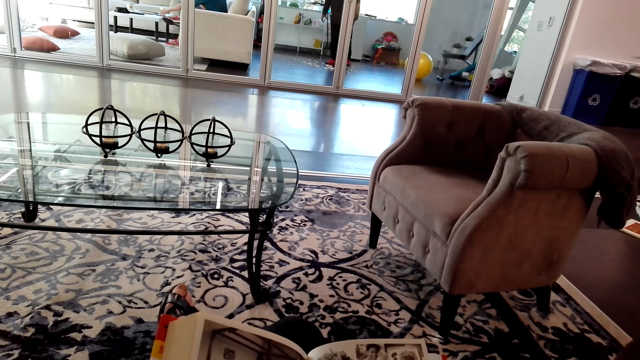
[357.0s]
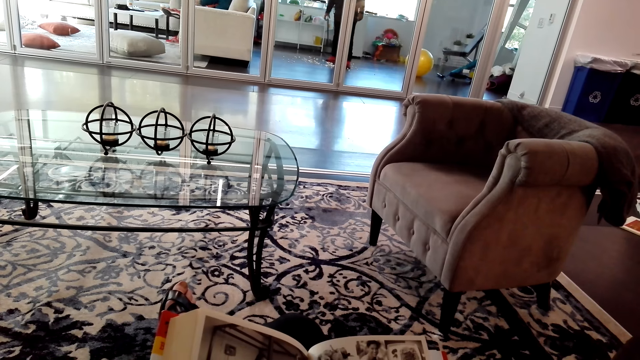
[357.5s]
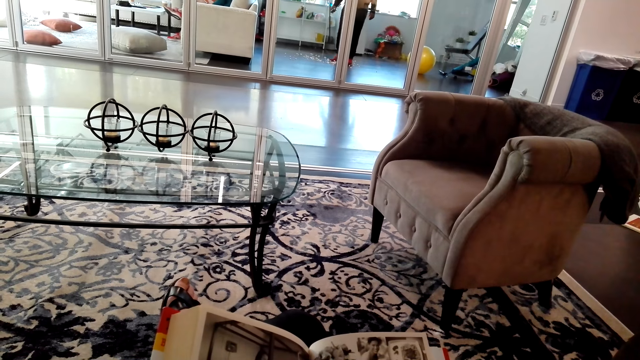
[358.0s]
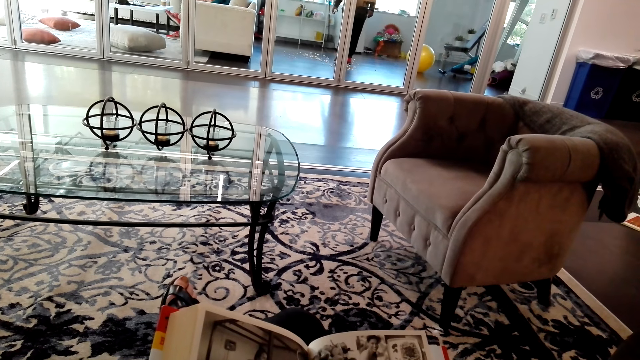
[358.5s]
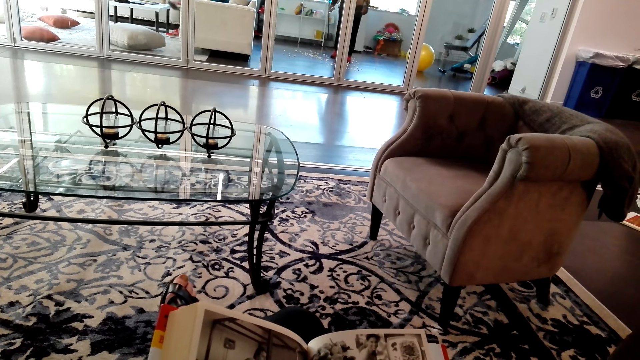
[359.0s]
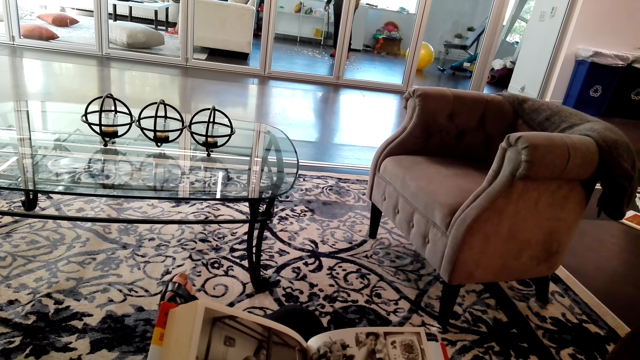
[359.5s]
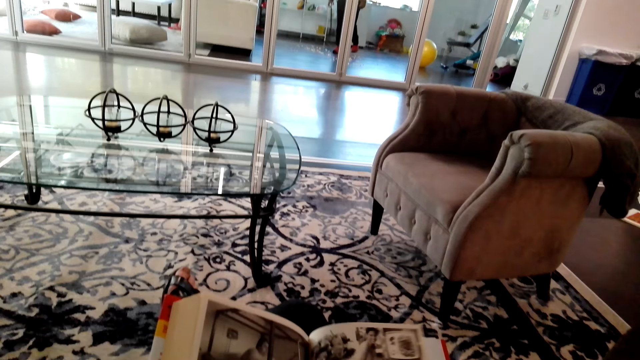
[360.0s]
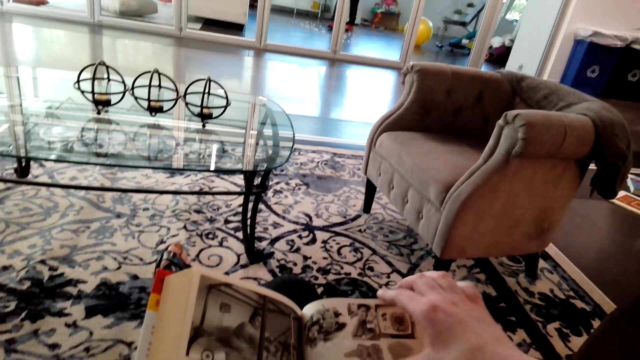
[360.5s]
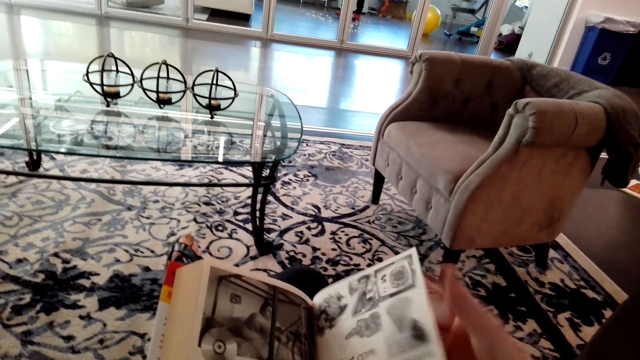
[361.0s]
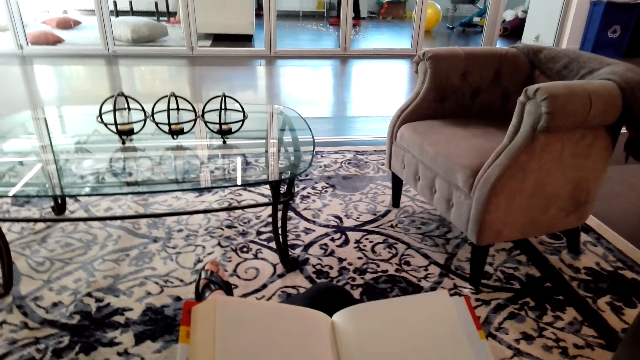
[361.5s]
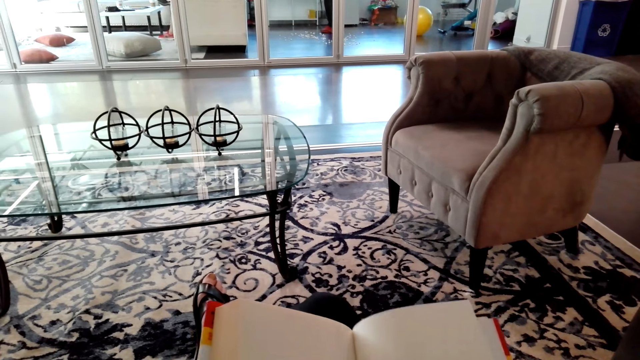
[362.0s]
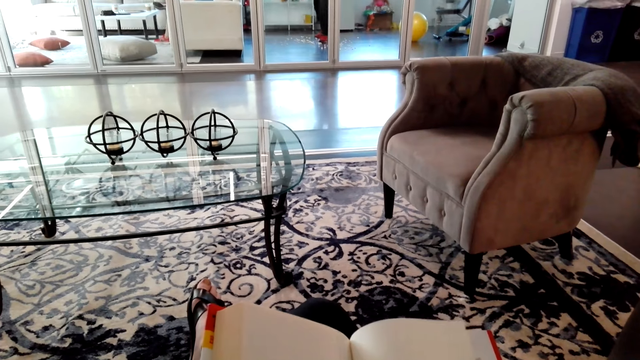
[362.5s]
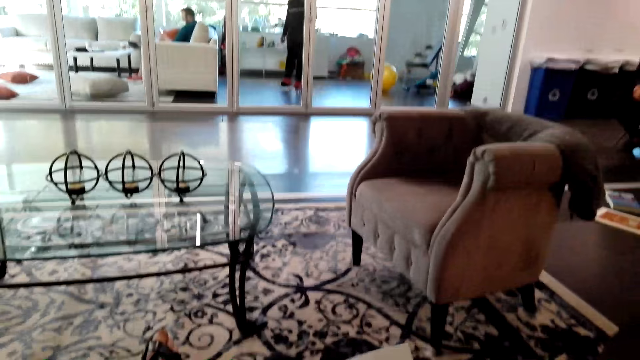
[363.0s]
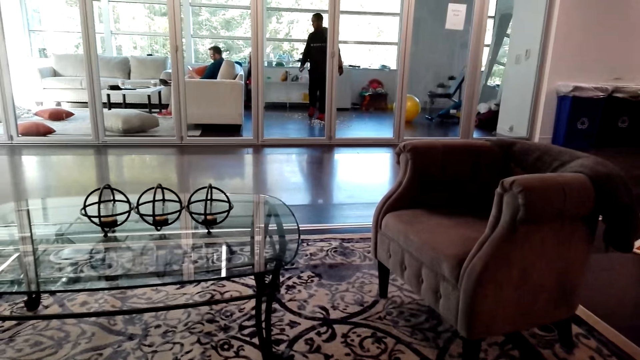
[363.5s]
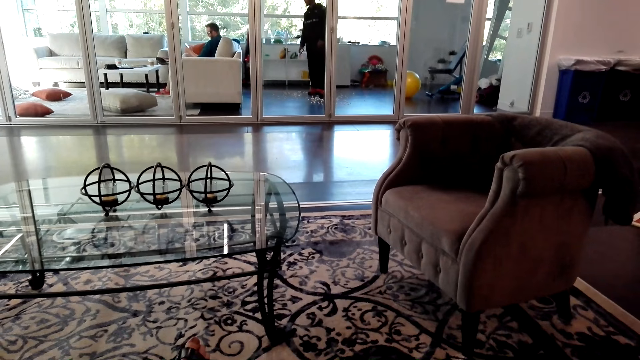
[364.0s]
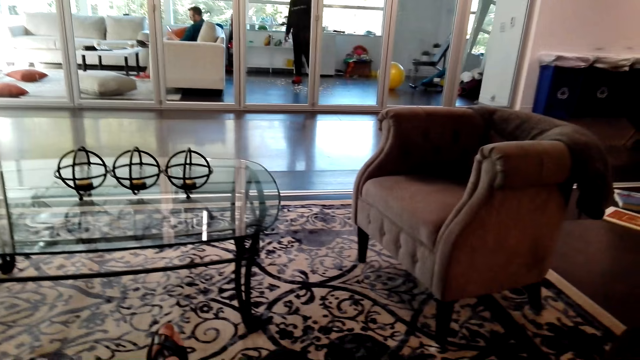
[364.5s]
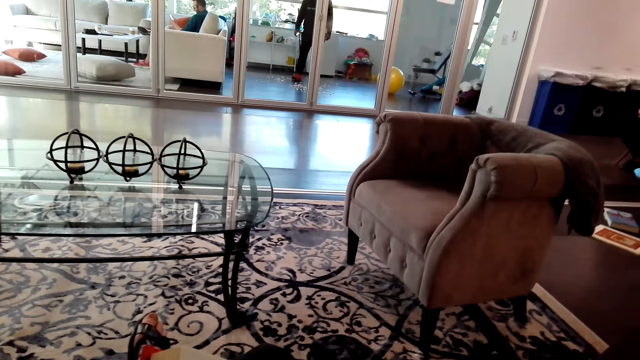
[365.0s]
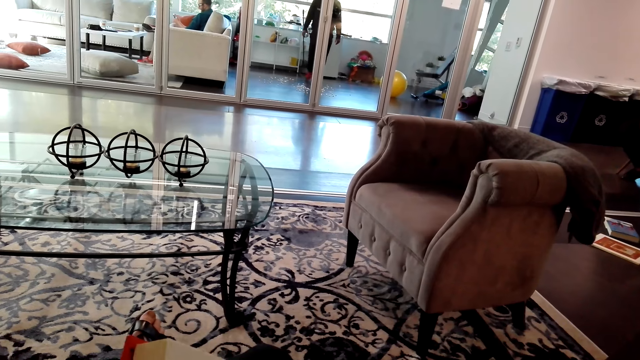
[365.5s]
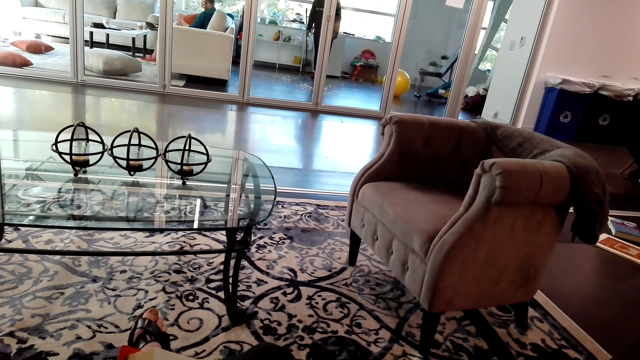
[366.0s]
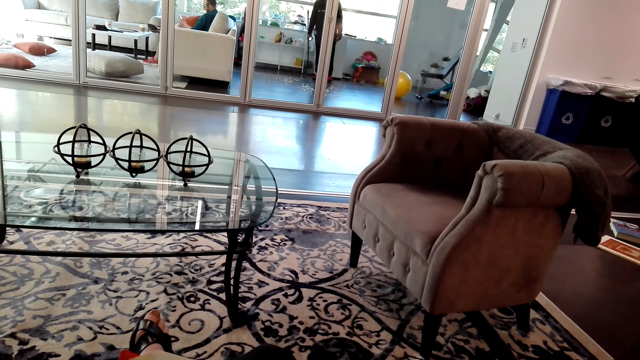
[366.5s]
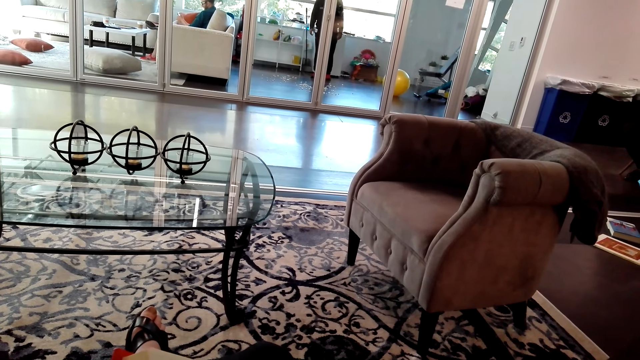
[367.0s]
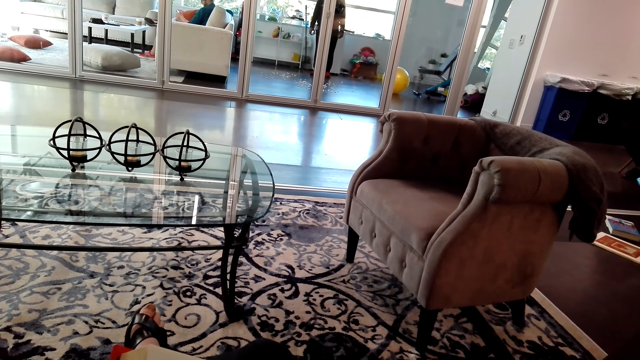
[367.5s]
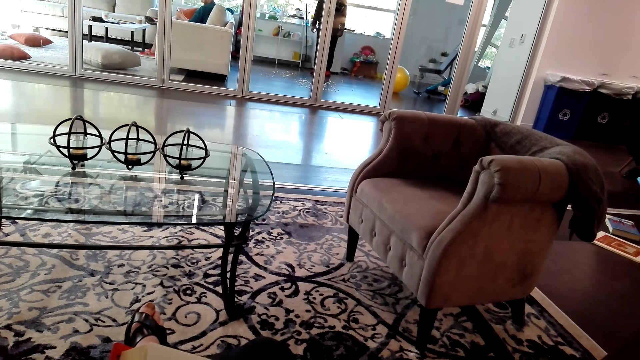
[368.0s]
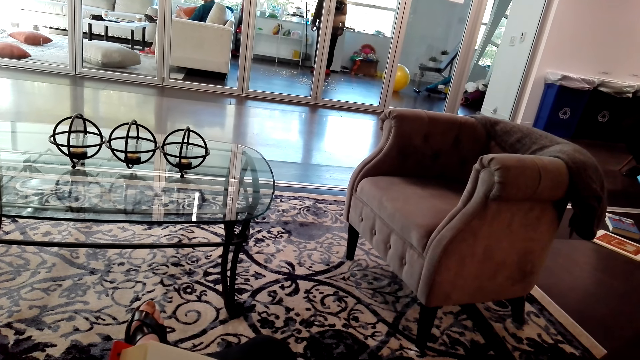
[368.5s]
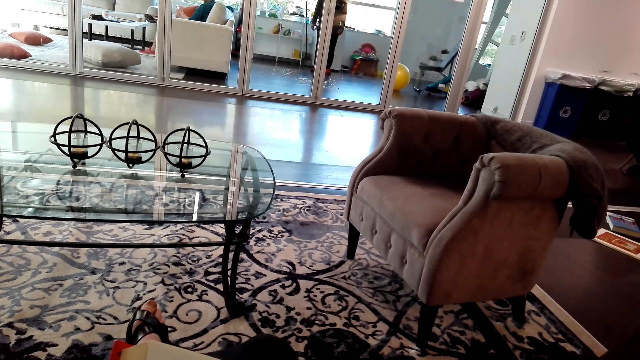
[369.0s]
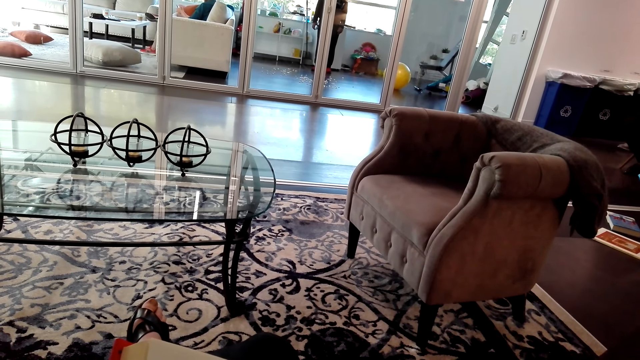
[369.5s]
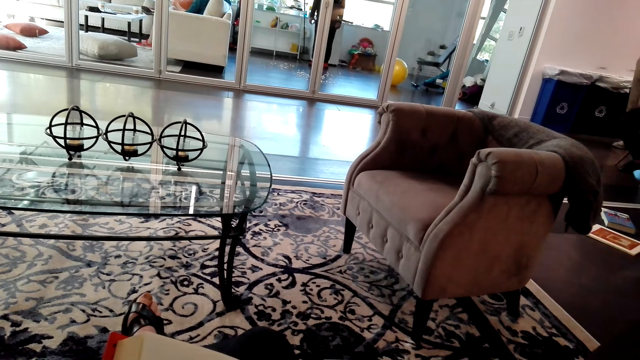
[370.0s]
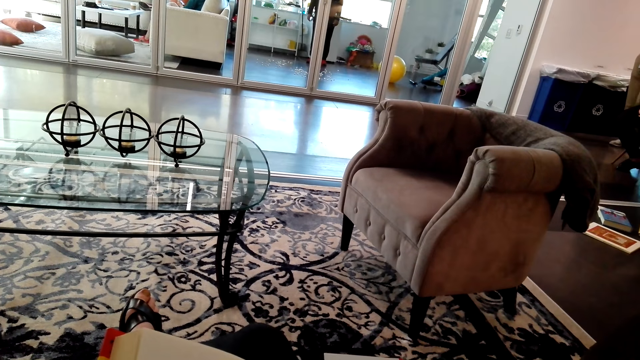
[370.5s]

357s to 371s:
The camera wearer reads a book. They flip the page. They read the book.

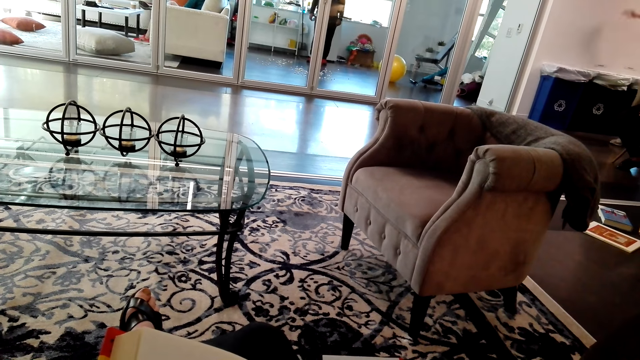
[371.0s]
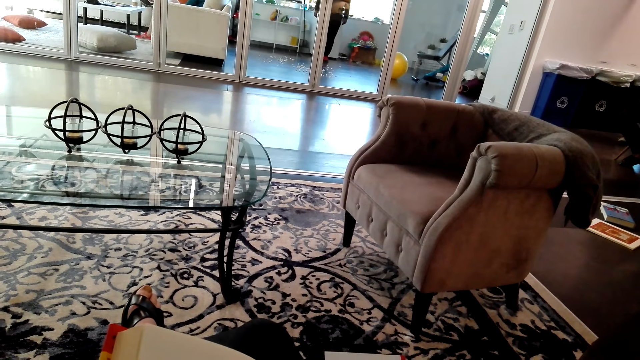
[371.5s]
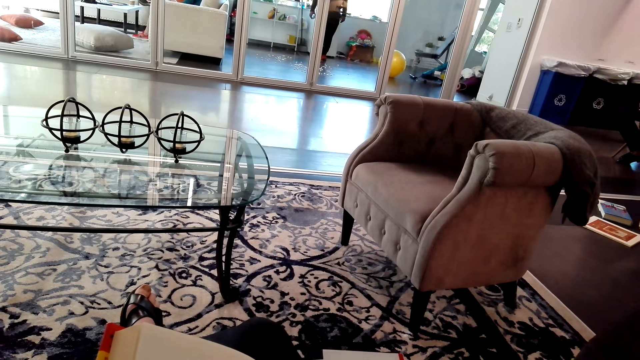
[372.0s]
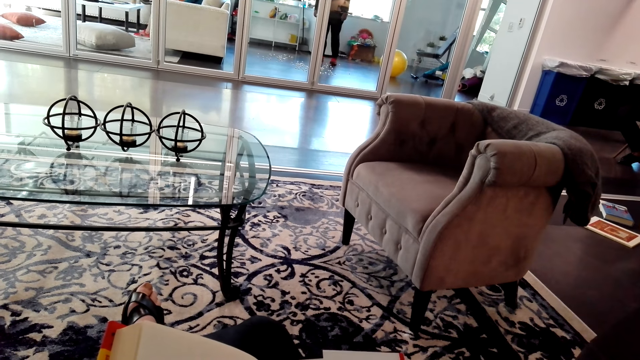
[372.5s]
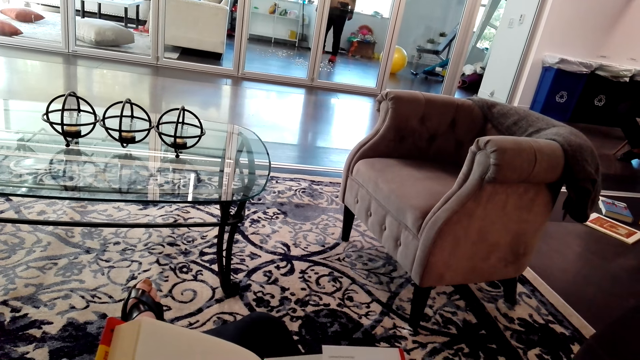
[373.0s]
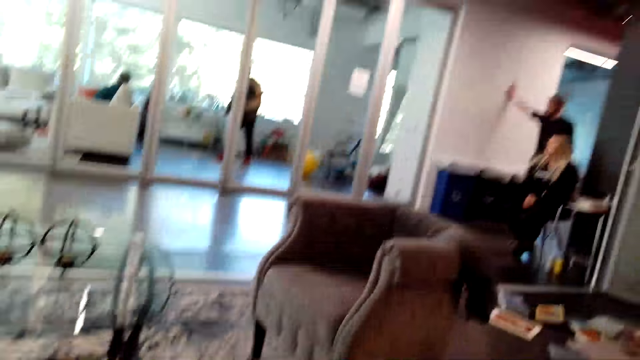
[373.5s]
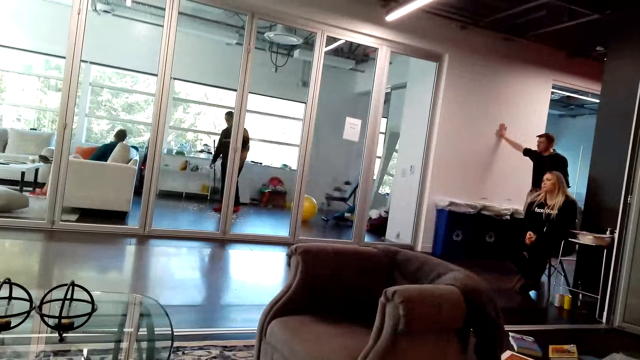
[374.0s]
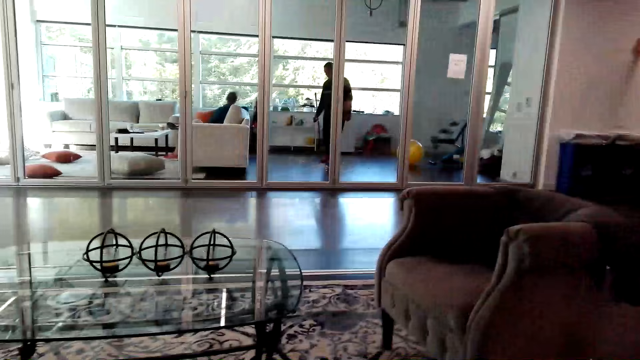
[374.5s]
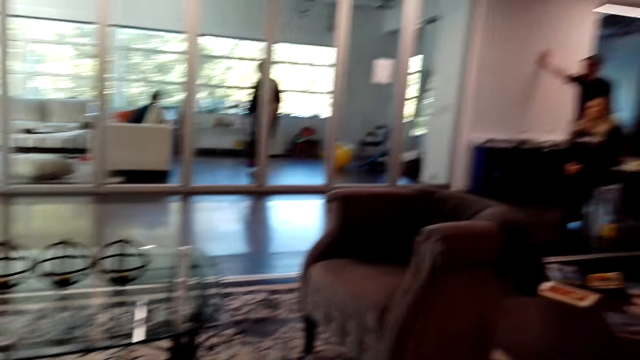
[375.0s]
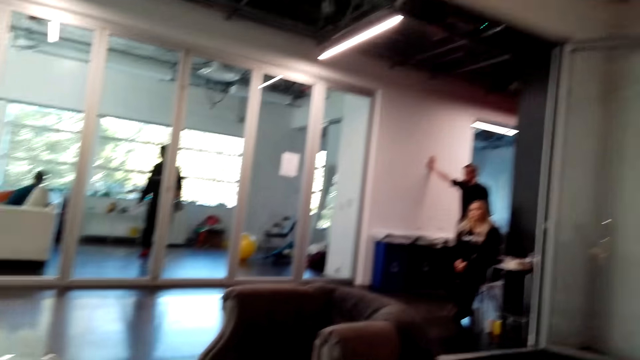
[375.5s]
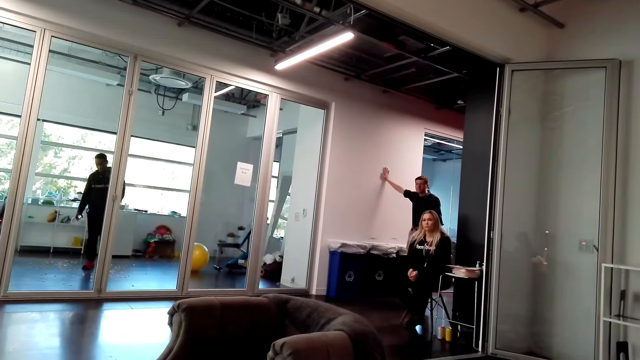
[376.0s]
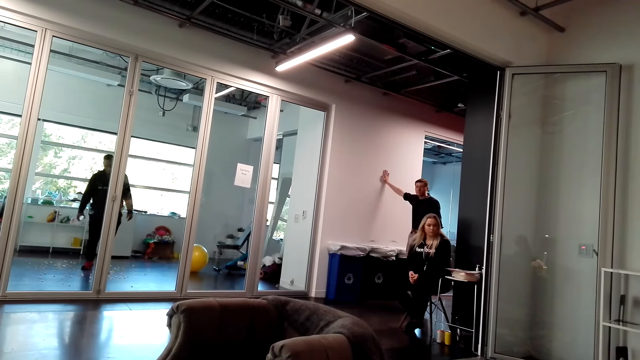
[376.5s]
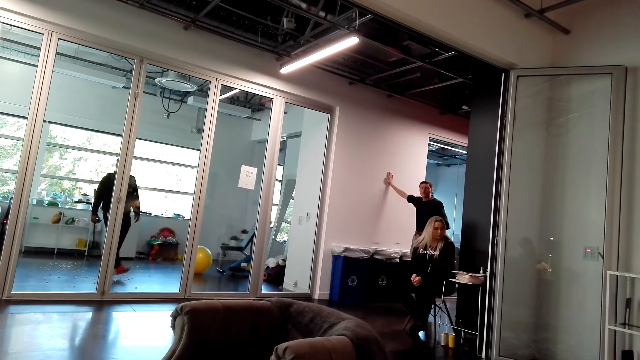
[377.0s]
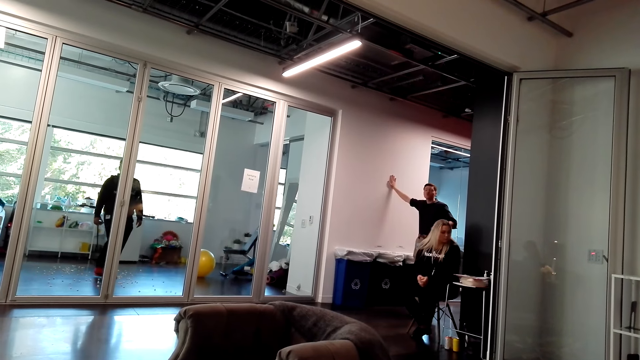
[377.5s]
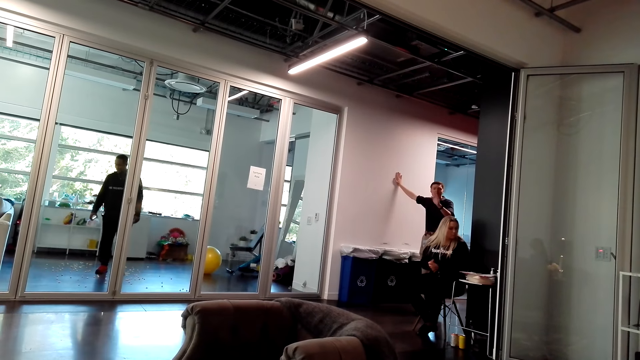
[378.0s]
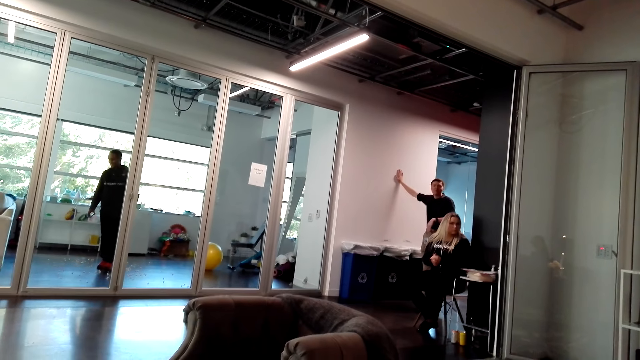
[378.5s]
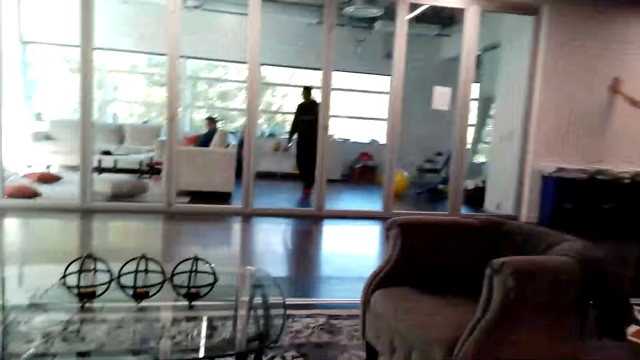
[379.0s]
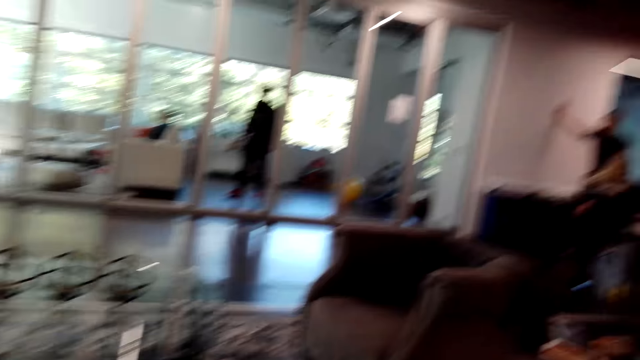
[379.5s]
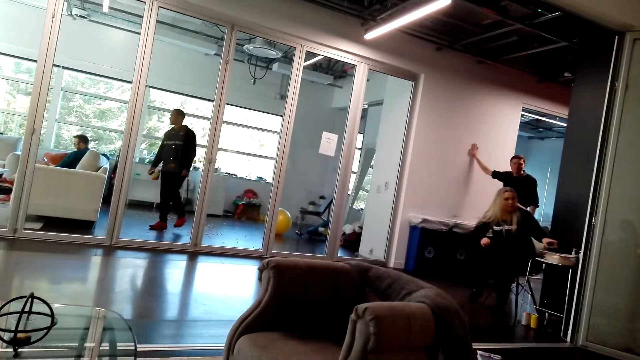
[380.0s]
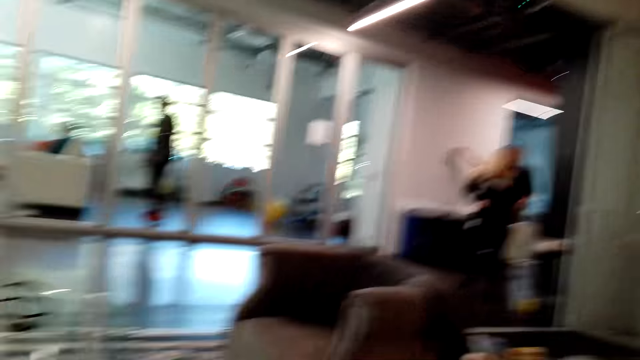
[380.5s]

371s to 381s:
The camera wearer talks to a man. They look at a woman. The man replies to the camera wearer. The camera wearer stands up. The woman speaks to the camera wearer.
